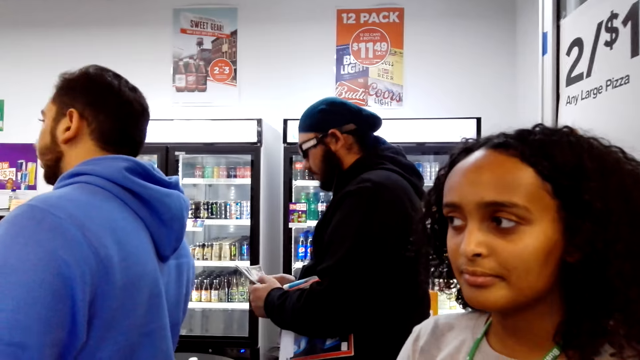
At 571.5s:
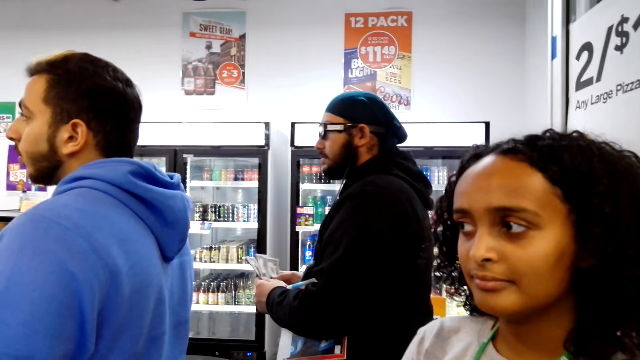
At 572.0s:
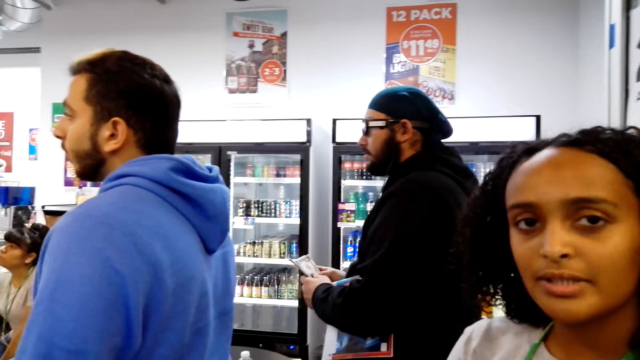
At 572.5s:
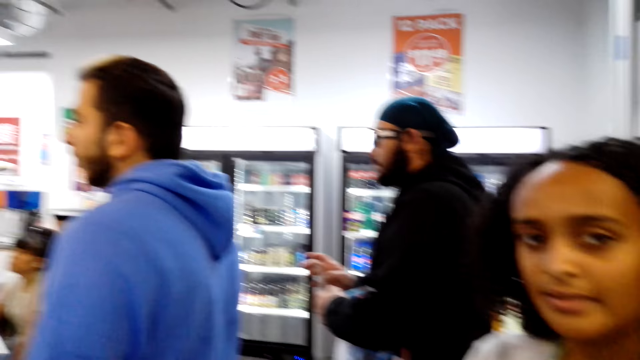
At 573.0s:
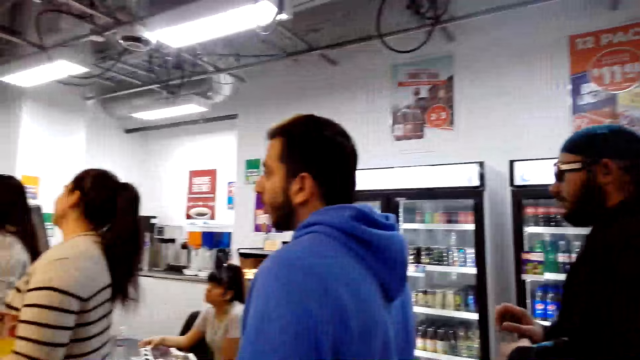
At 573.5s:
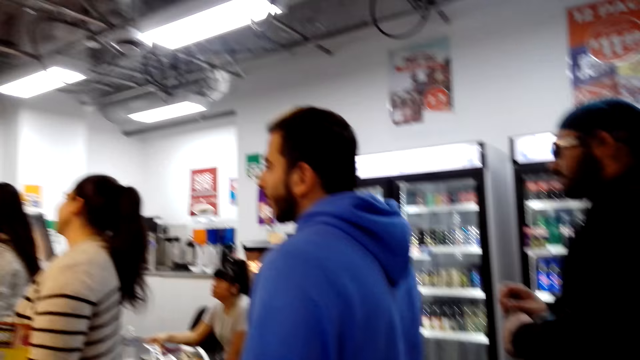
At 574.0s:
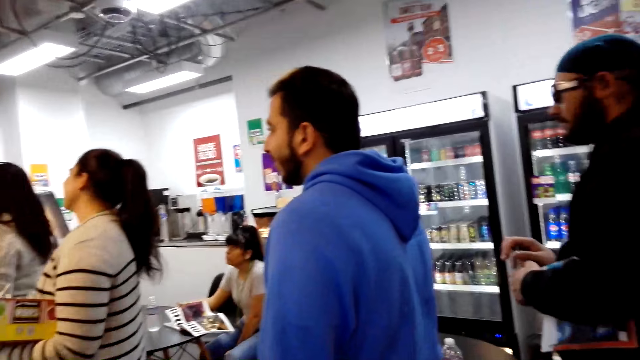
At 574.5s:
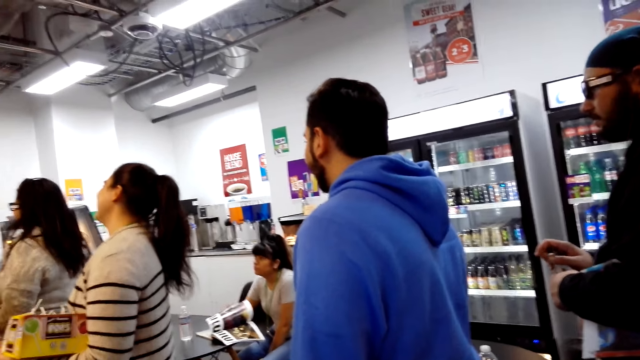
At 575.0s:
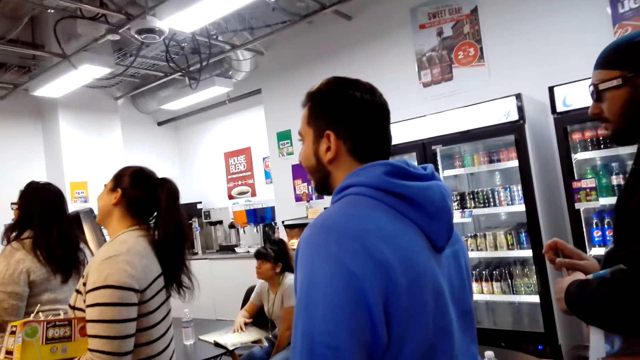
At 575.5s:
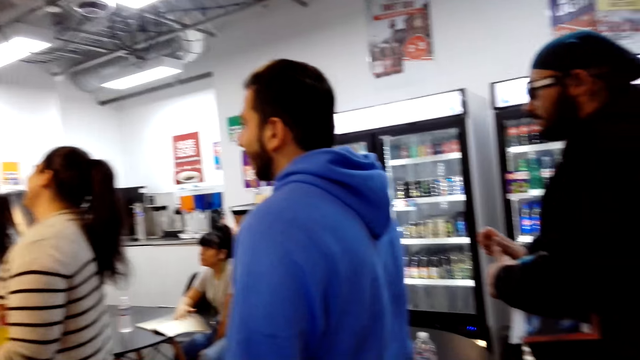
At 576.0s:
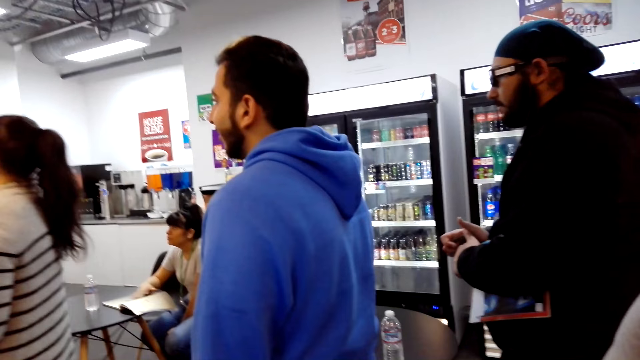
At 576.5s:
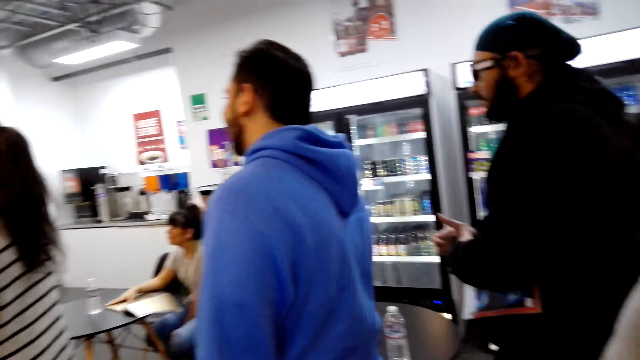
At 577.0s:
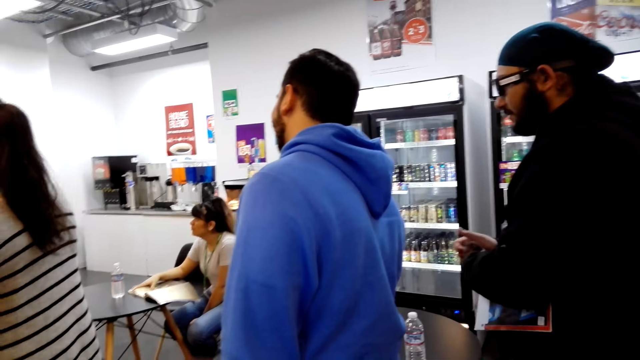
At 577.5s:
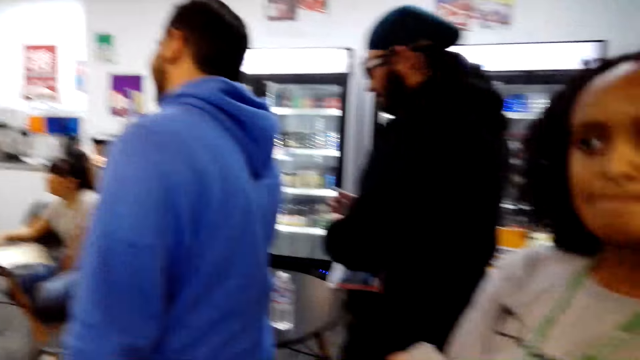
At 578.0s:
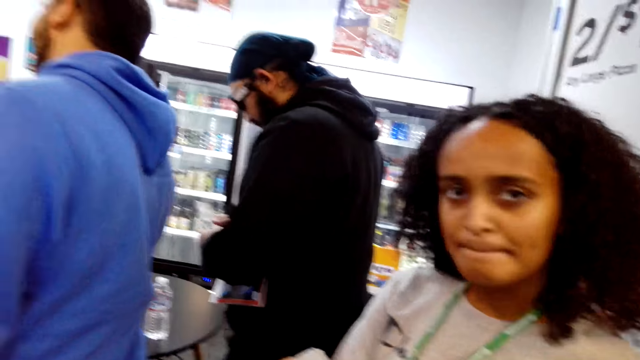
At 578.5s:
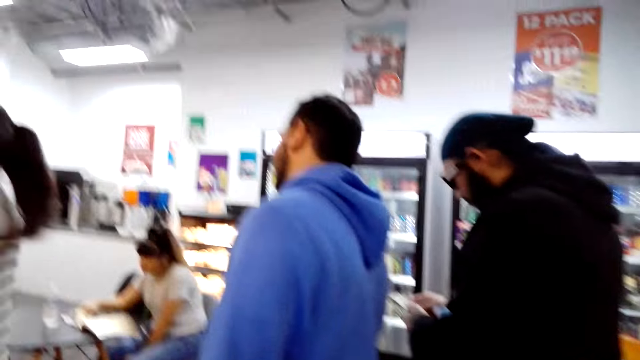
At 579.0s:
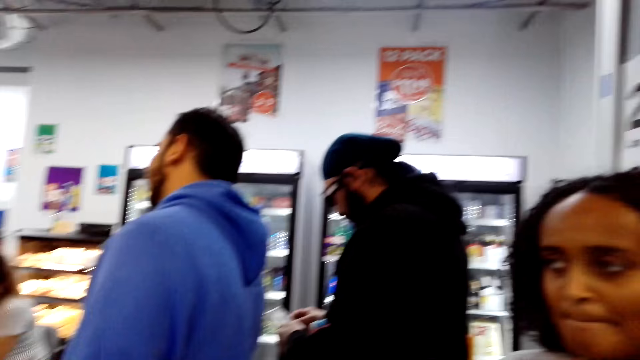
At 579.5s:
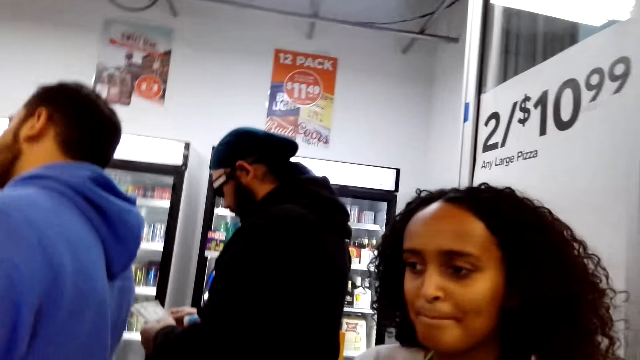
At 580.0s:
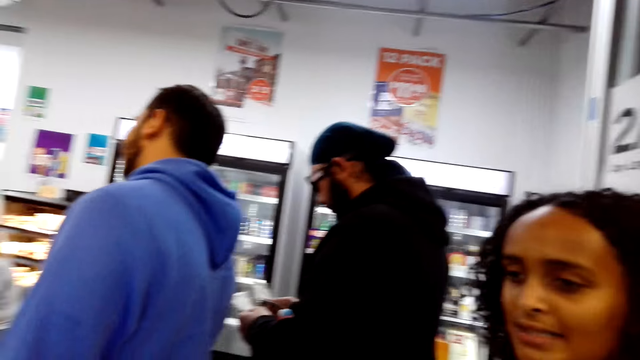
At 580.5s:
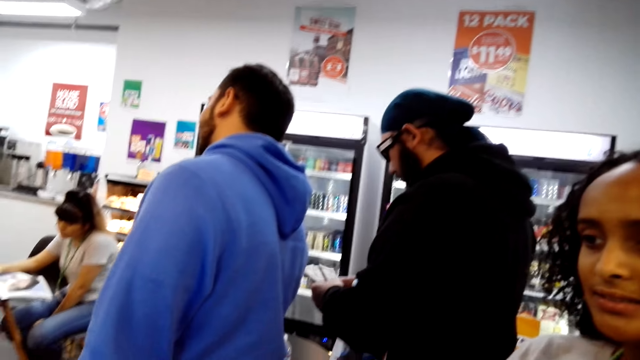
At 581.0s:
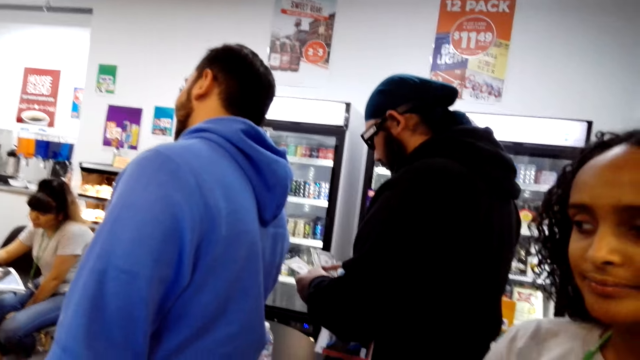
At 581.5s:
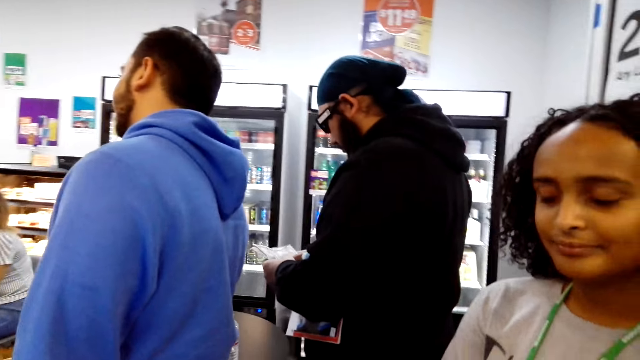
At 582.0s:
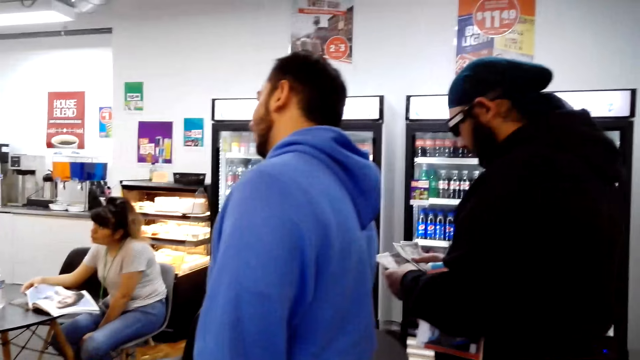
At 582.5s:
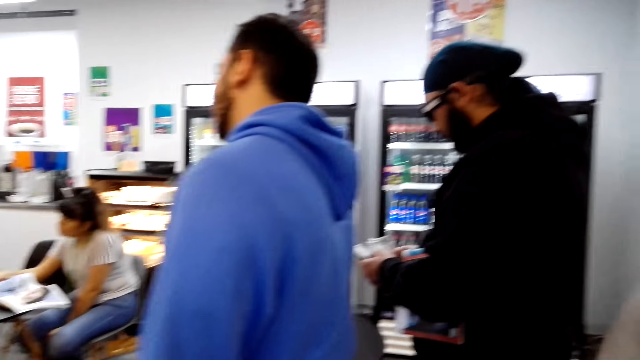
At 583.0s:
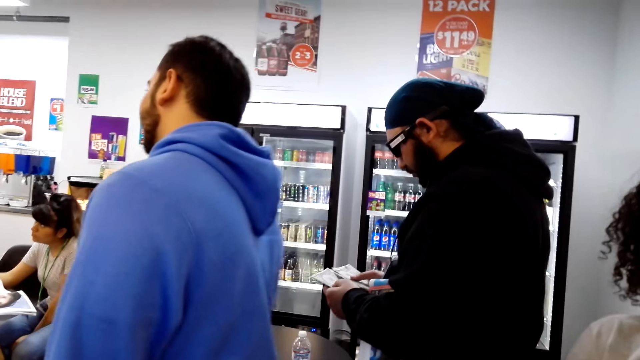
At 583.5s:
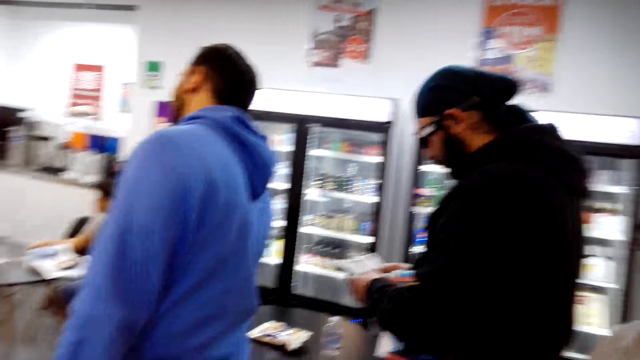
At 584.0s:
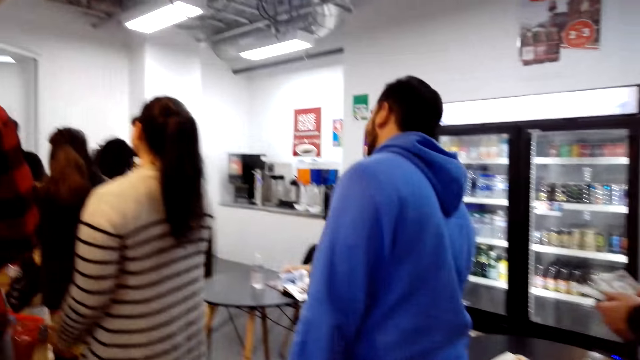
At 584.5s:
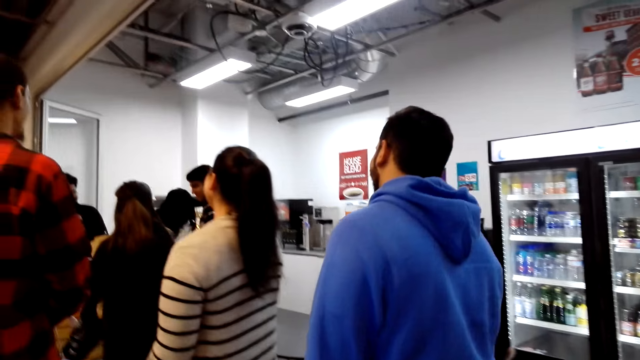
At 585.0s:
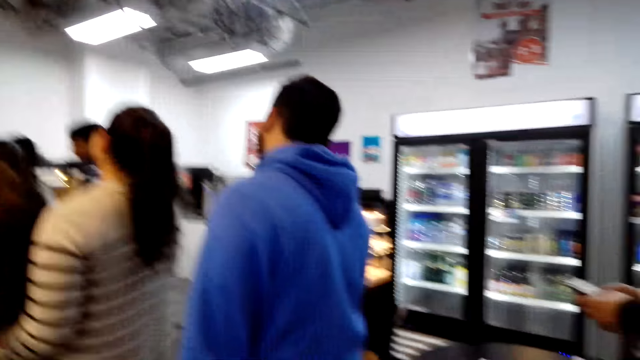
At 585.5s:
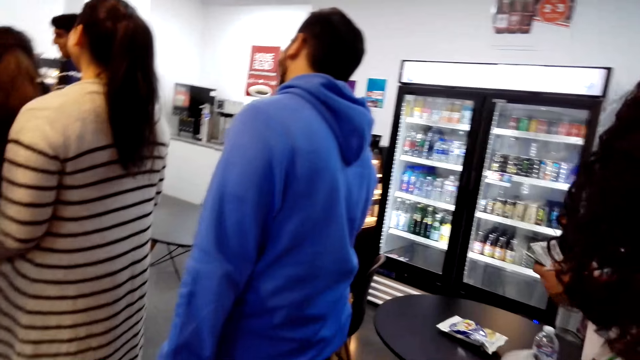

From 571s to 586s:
The camera wearer looks at people standing on the line. They look at the woman. The man walks around. The camera wearer looks around.

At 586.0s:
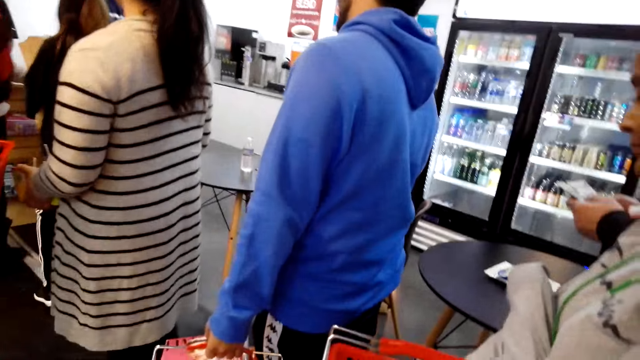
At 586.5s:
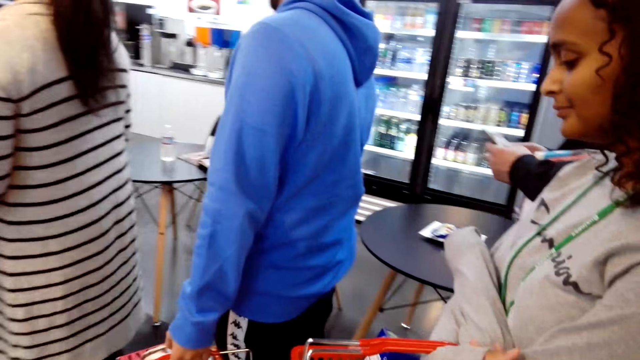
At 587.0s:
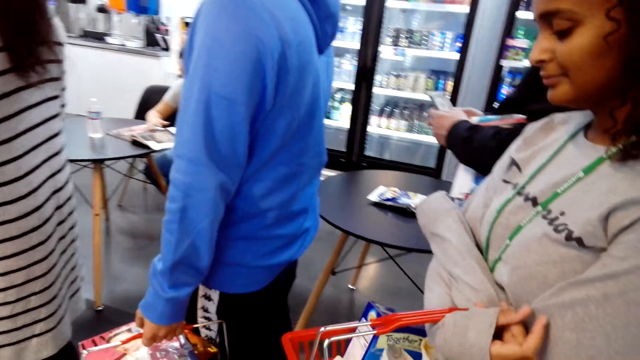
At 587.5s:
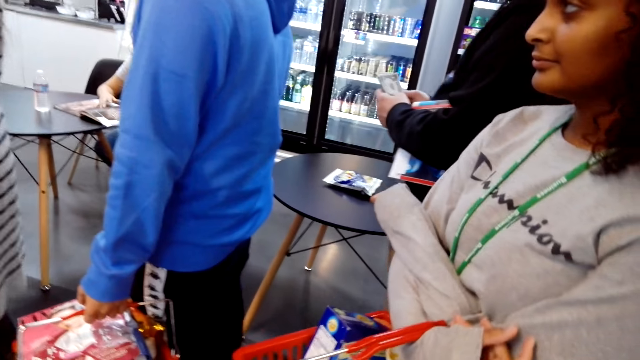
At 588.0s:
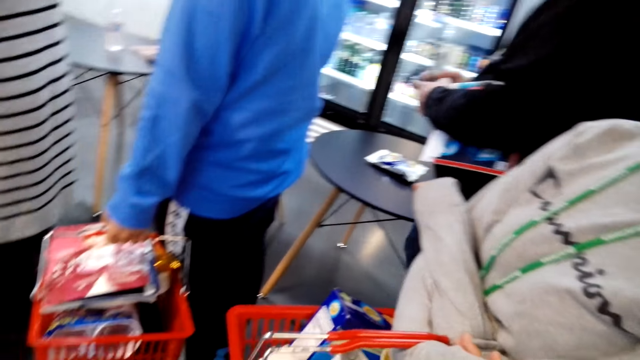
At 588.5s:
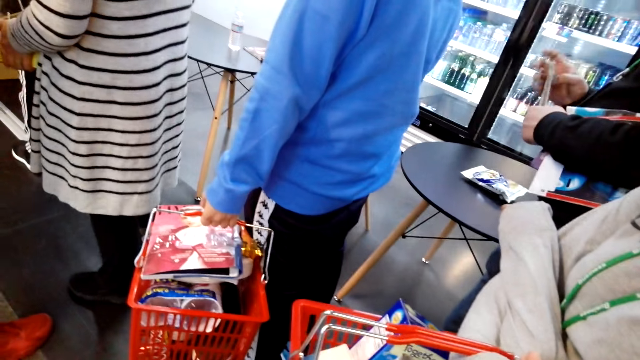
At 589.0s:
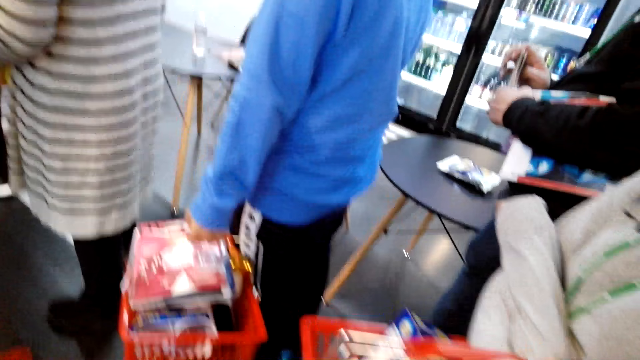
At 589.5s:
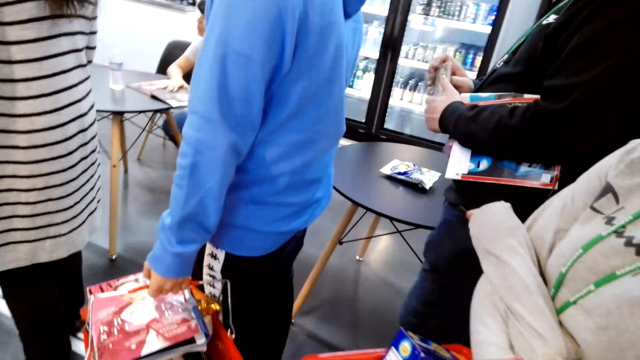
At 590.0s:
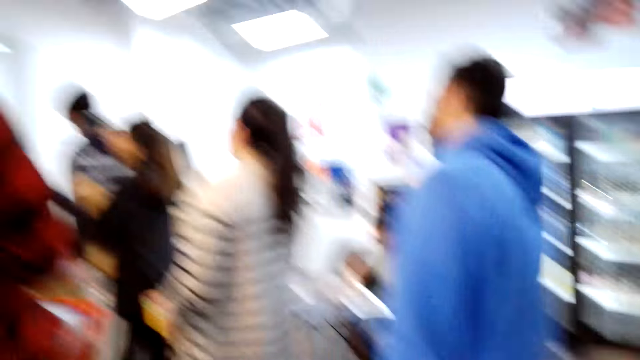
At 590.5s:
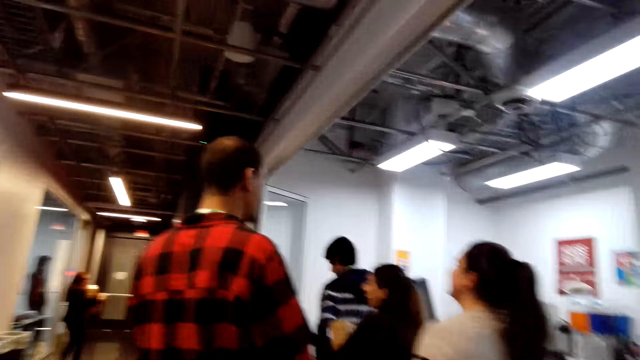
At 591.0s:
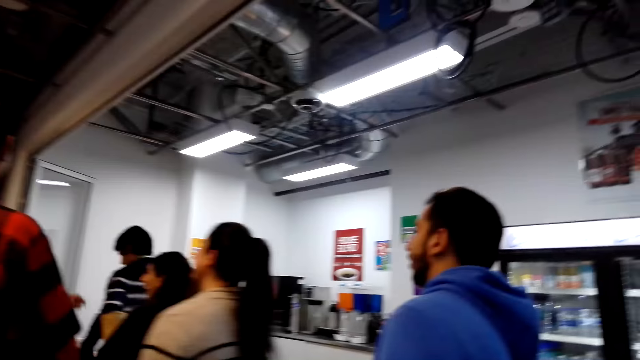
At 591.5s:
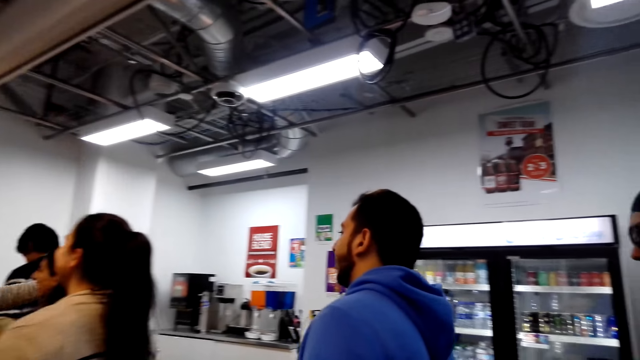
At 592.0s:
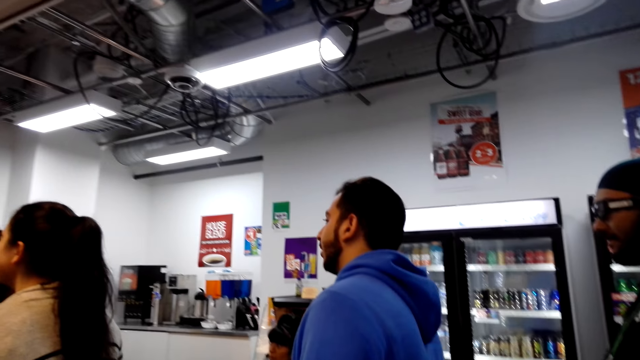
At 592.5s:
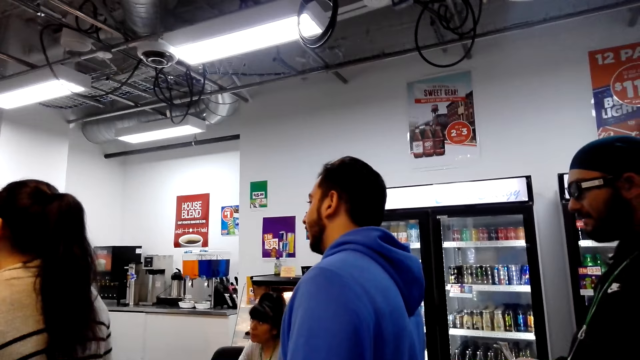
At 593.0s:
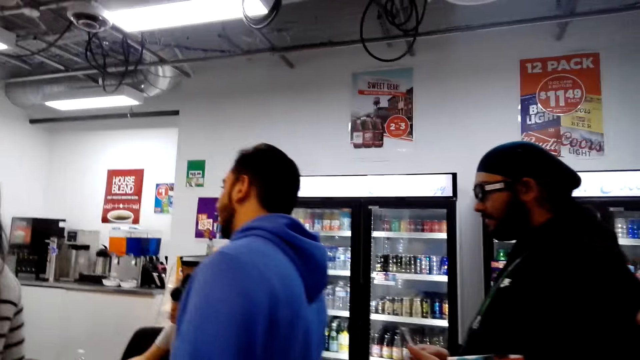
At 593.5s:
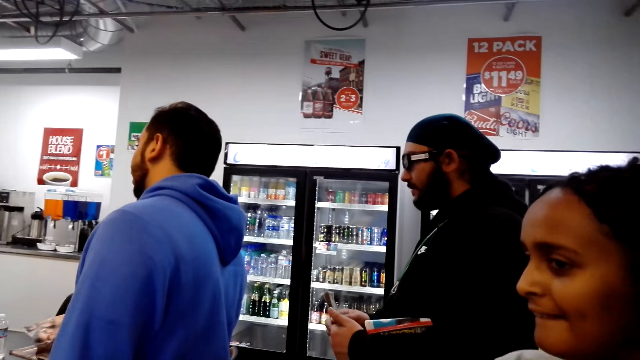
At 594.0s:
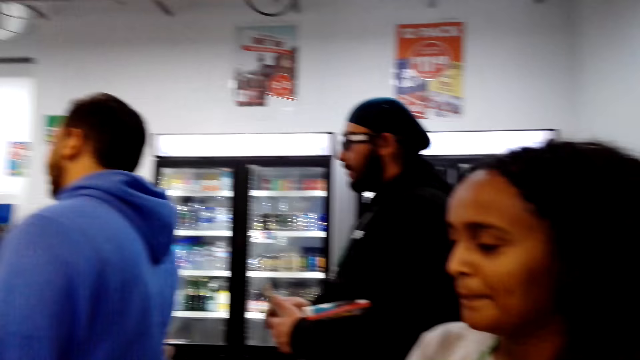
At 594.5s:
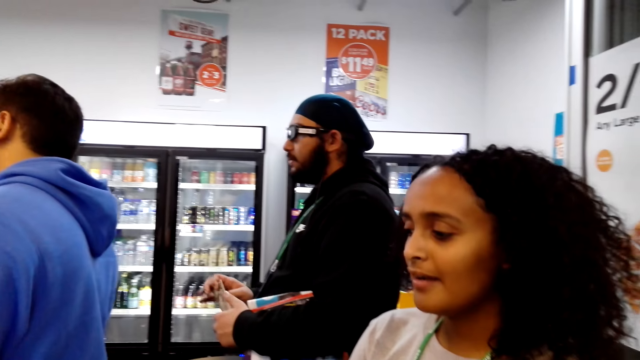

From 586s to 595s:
The camera wearer looks around. They dialogue with the lady. They look at the woman.
